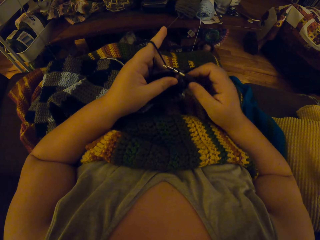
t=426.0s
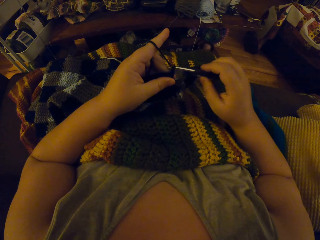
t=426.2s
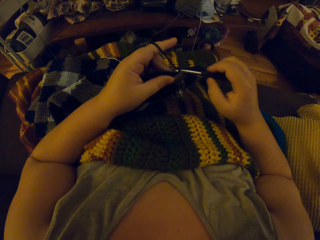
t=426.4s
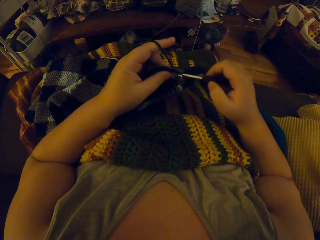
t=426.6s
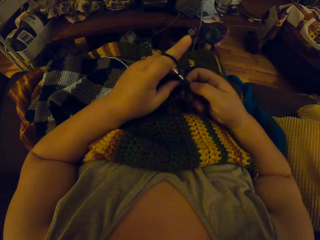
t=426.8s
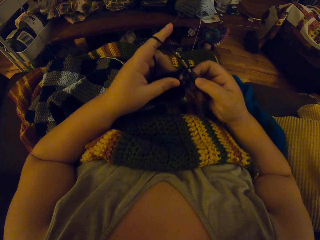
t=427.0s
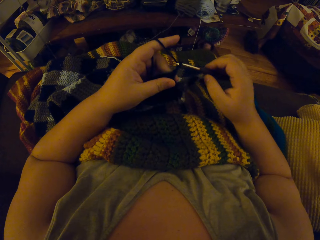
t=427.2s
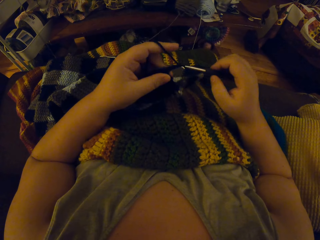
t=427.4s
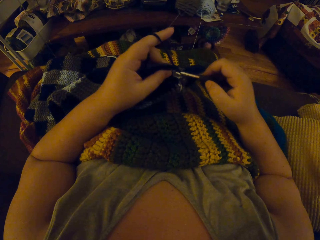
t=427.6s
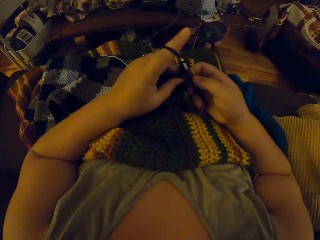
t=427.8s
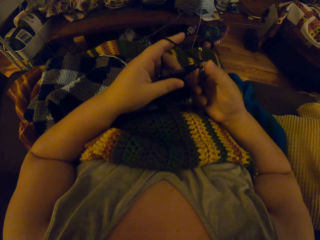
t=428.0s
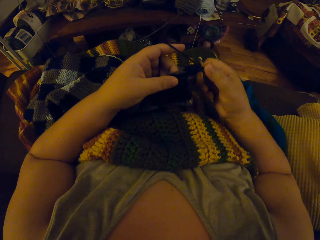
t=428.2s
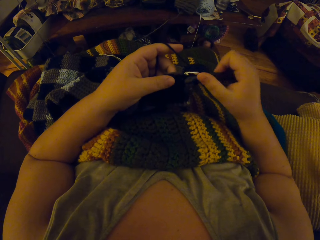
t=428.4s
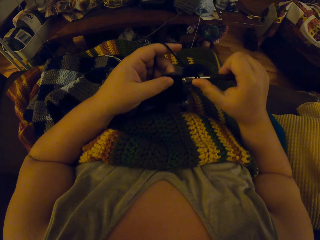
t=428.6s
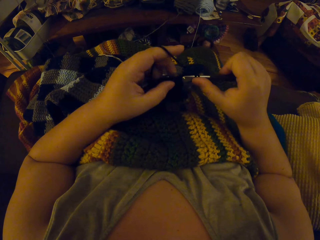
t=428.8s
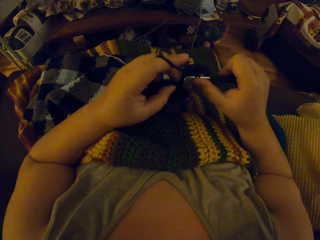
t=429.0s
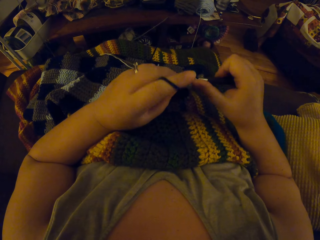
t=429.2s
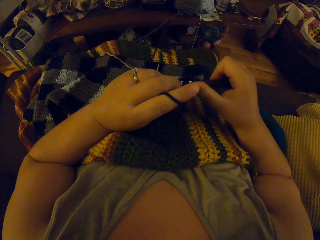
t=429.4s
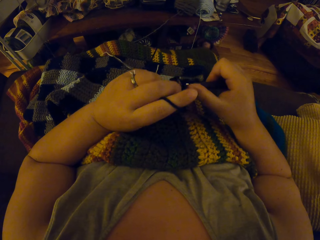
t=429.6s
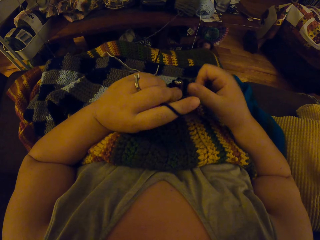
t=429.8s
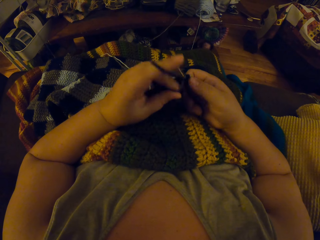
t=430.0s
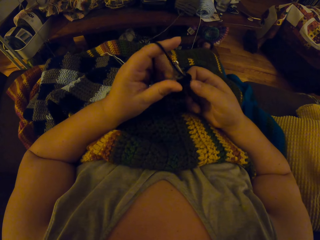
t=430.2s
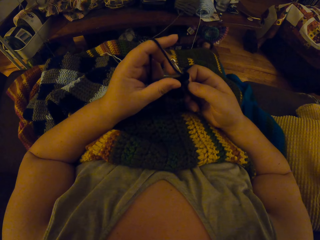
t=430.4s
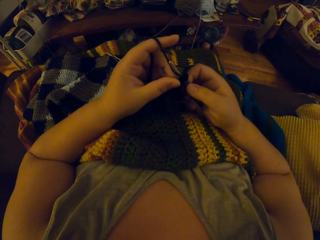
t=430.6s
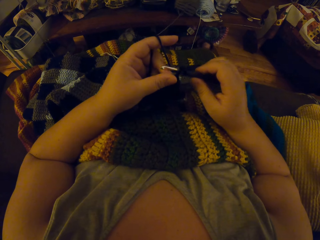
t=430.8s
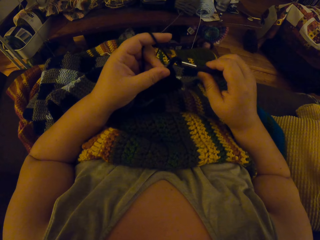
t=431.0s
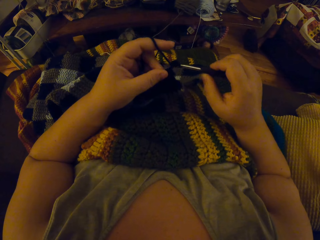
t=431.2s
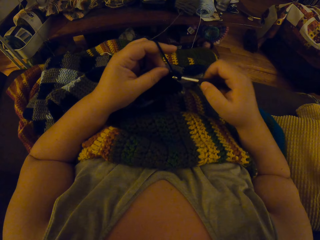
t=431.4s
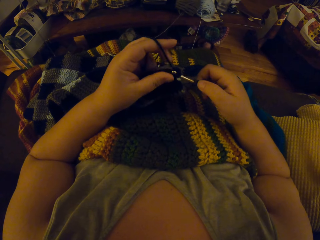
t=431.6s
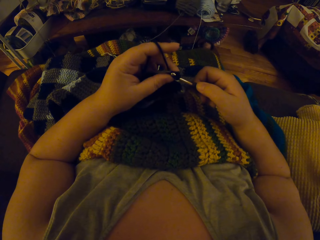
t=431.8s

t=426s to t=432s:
The camera wearer crochets with the yarn.

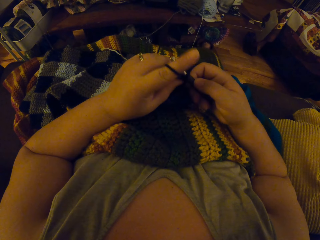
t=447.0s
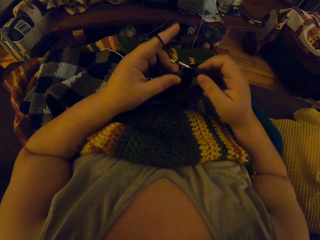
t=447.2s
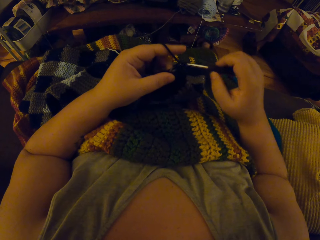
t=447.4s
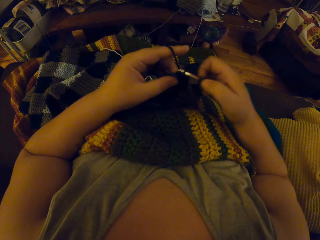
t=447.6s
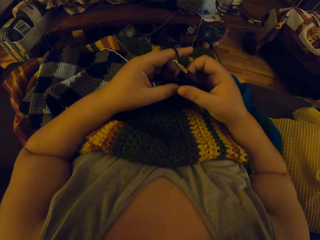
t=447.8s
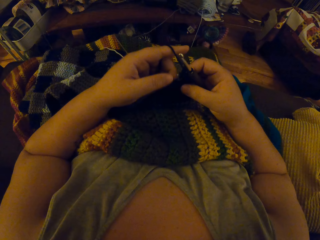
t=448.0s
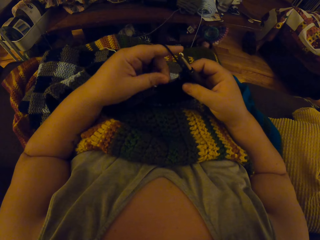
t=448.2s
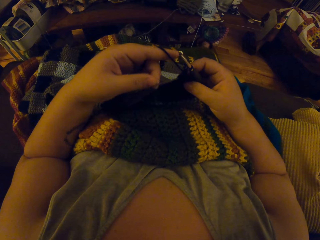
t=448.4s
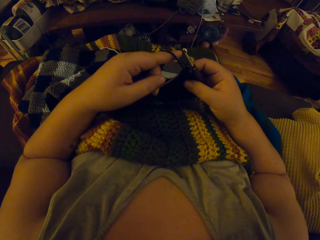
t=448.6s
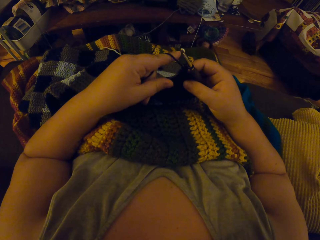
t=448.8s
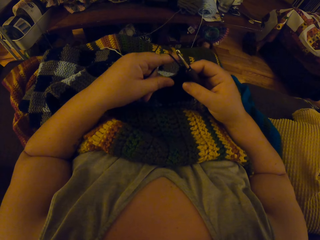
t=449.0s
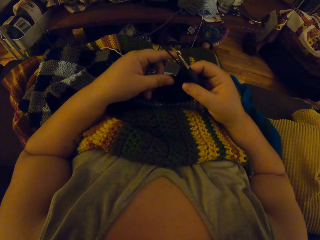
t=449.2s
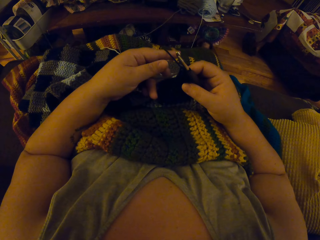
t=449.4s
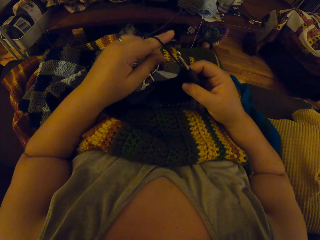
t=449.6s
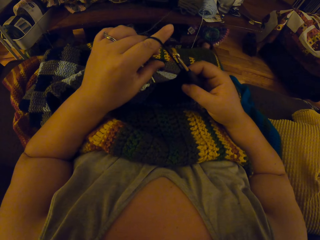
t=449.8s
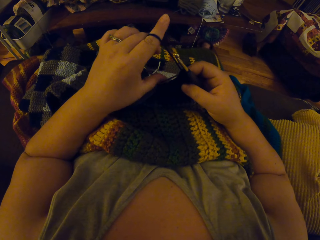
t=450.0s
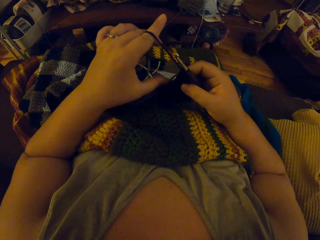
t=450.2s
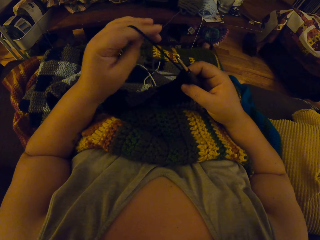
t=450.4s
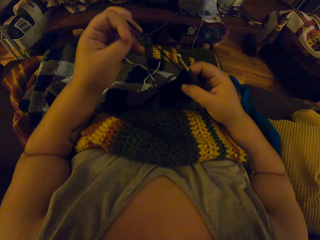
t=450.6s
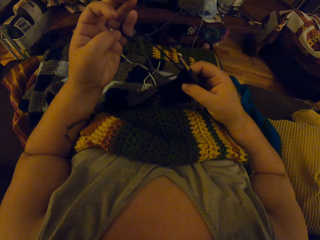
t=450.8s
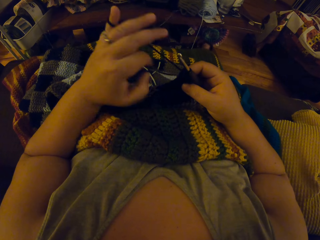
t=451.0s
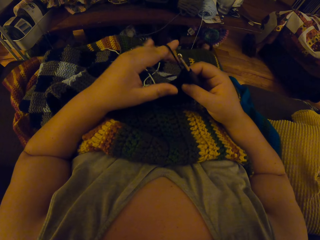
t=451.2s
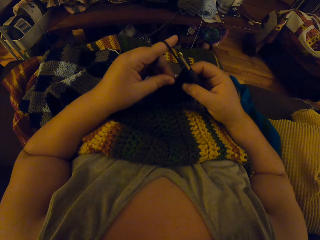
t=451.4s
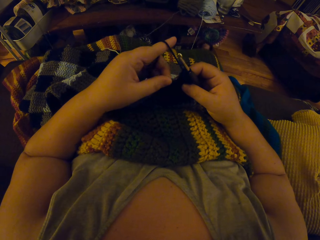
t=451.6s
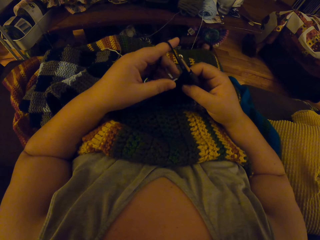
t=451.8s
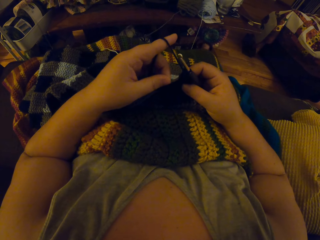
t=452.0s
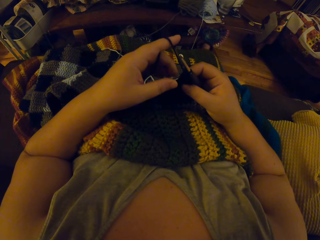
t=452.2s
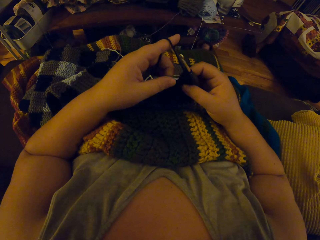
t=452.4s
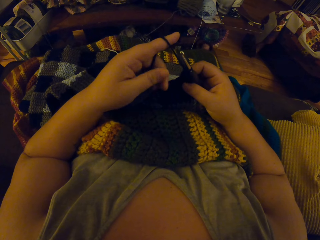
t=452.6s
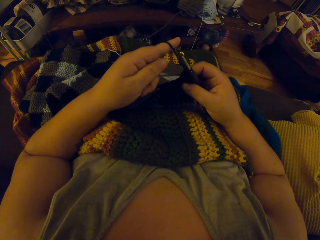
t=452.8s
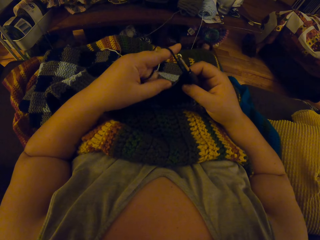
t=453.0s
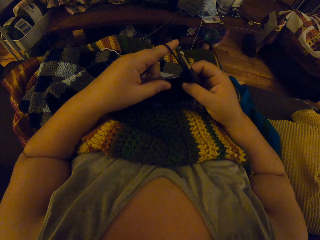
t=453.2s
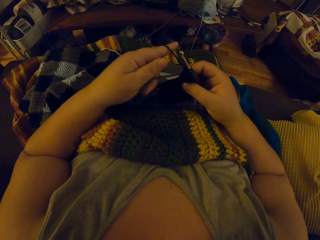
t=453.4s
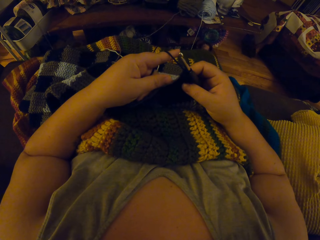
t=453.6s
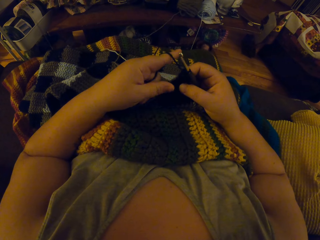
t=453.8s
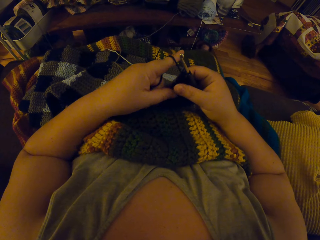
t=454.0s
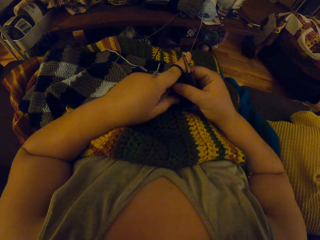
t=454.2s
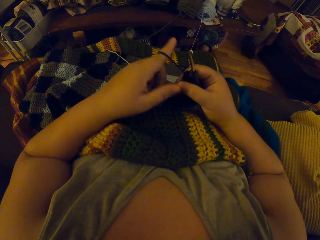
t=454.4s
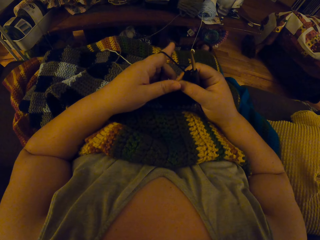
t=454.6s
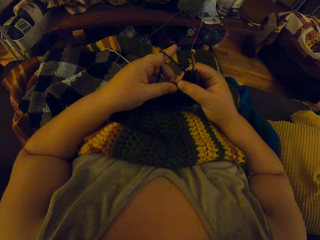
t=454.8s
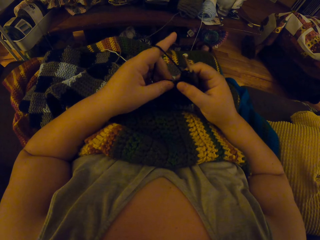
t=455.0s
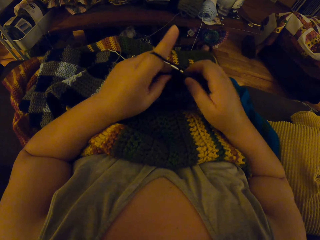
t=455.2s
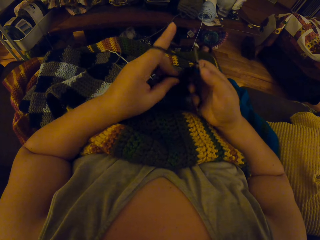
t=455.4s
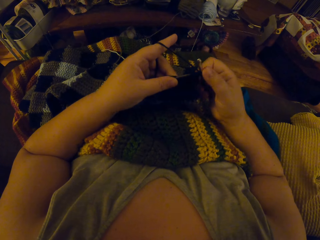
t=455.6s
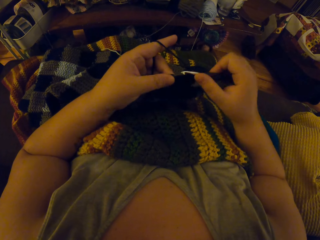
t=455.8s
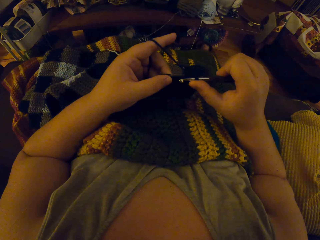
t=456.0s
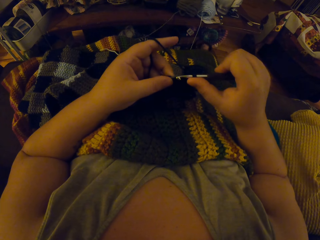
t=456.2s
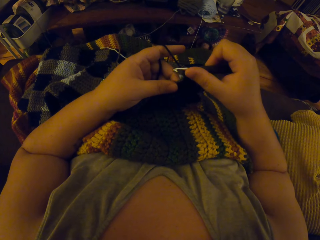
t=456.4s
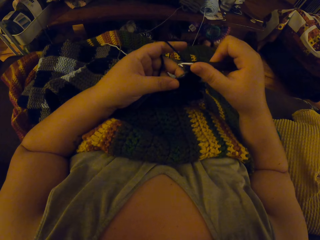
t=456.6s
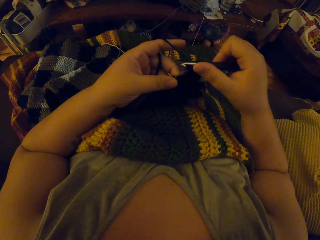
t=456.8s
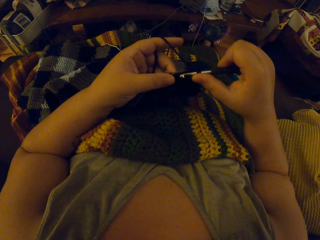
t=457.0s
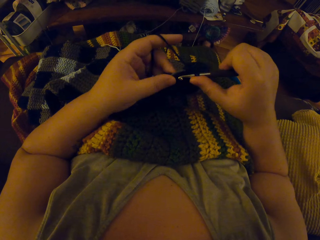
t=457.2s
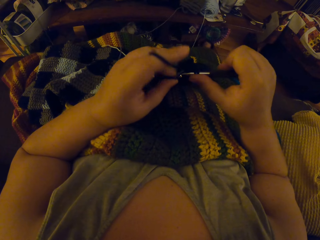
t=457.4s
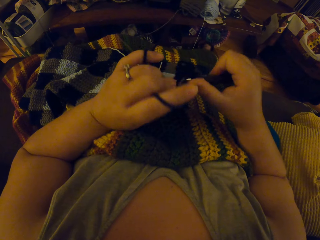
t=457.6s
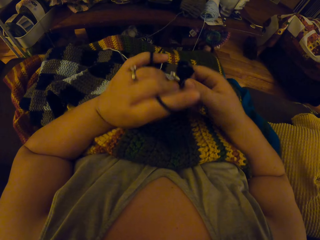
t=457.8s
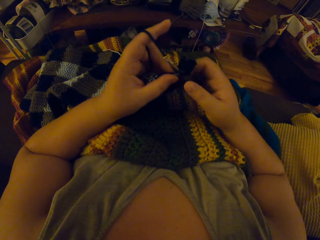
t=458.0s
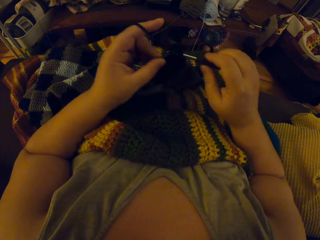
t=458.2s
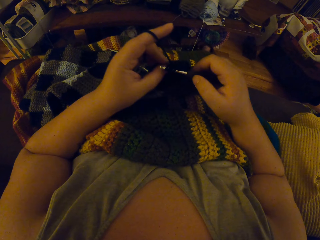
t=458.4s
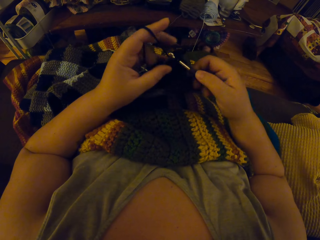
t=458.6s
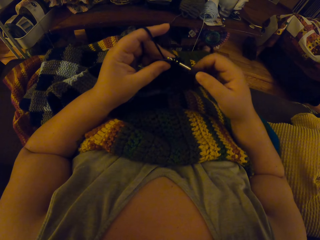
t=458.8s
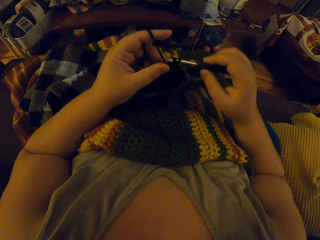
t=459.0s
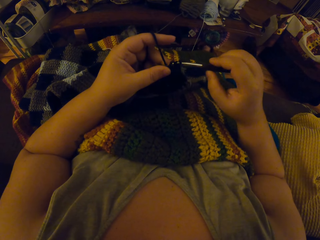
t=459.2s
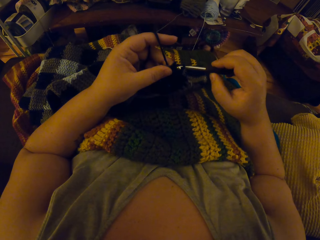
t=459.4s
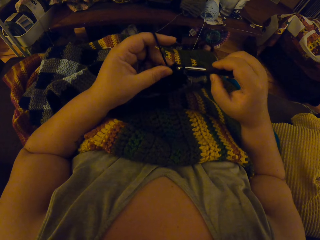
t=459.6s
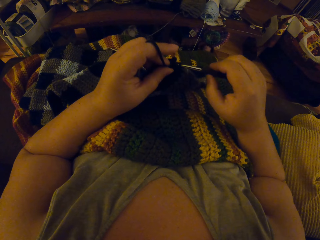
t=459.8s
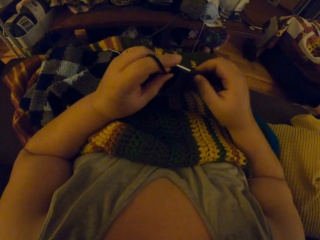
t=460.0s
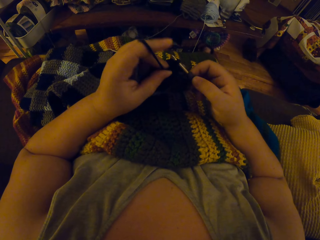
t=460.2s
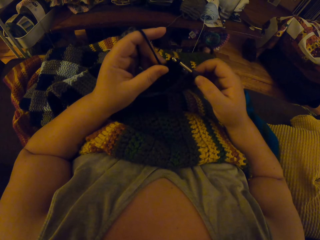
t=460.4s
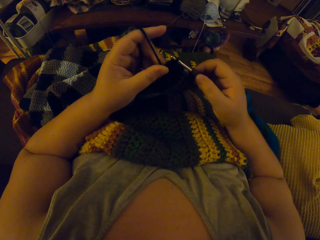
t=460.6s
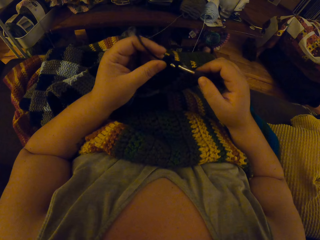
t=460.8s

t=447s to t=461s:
The camera wearer stops knitting the fabric. She adjusts the yarn with her left hand. She crochets with the yarn.

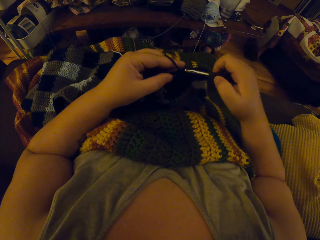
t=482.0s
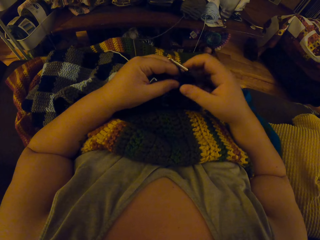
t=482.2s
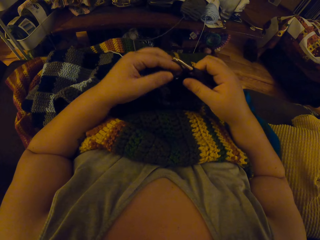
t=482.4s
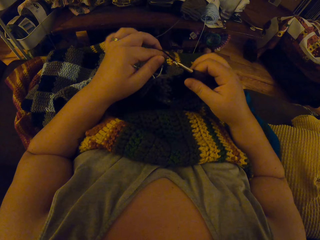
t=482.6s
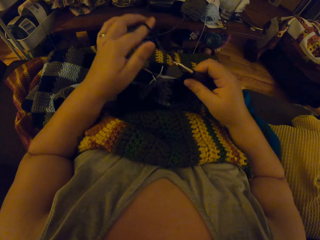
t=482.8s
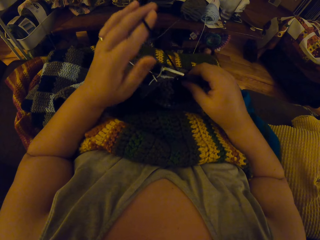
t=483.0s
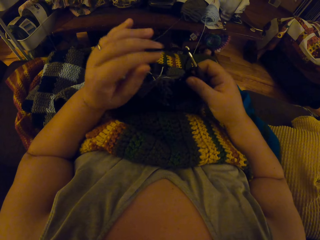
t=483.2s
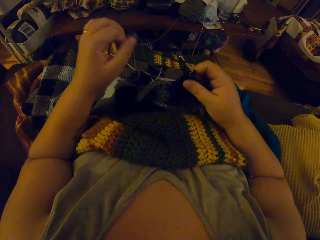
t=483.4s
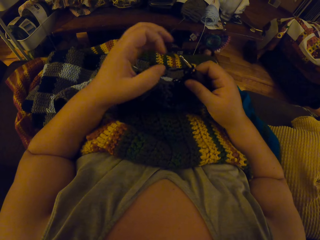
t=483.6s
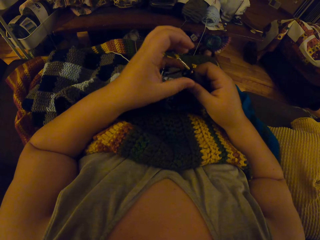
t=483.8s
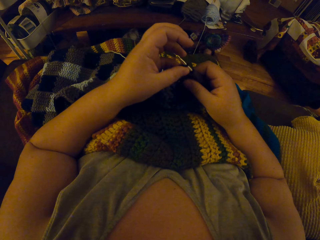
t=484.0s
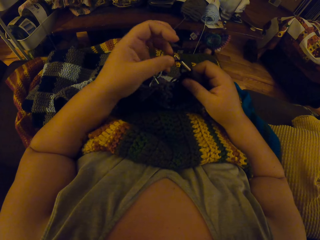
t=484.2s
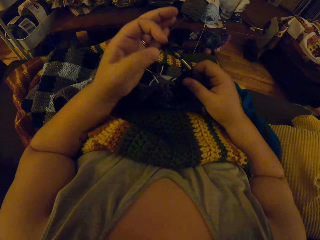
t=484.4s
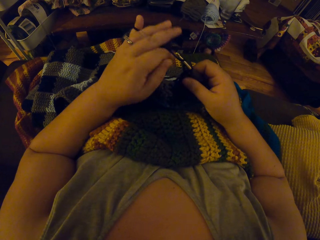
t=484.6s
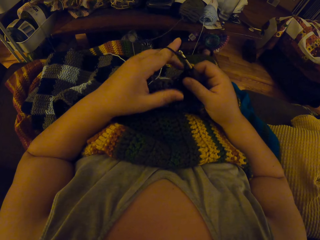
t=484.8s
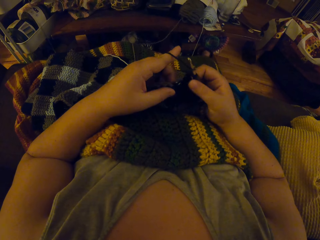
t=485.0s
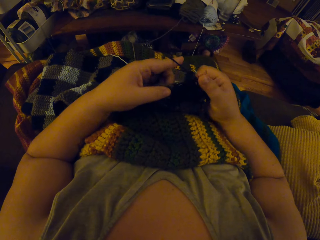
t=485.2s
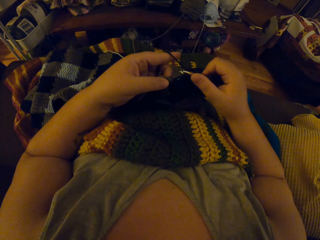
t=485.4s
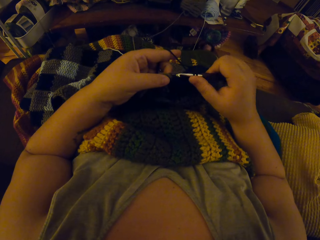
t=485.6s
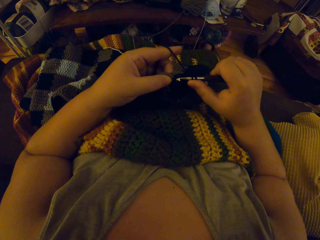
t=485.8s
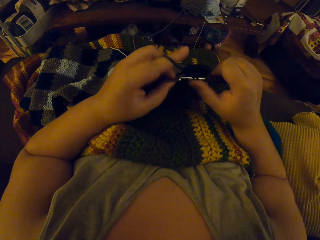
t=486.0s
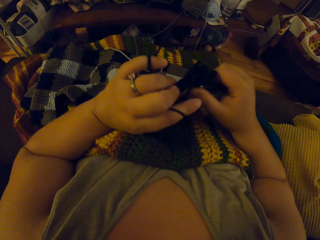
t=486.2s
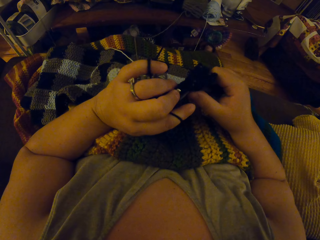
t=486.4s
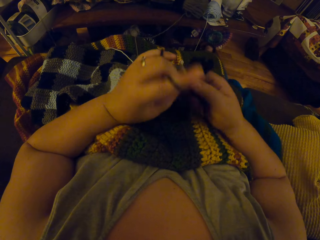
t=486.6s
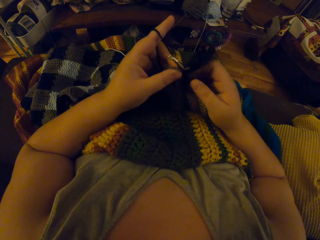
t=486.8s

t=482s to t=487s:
The camera wearer adjusts the yarn with her left hand.
